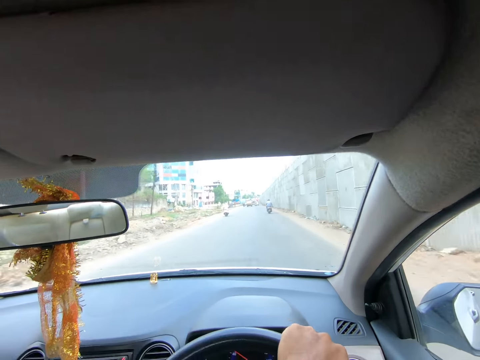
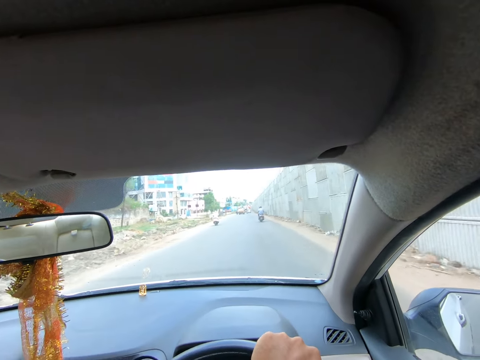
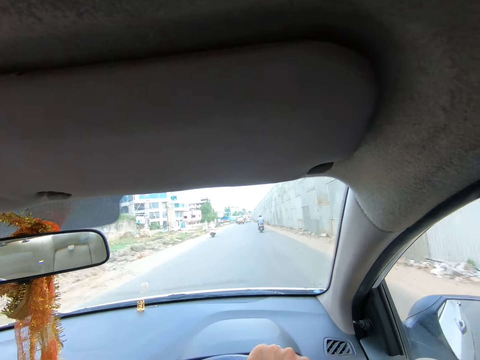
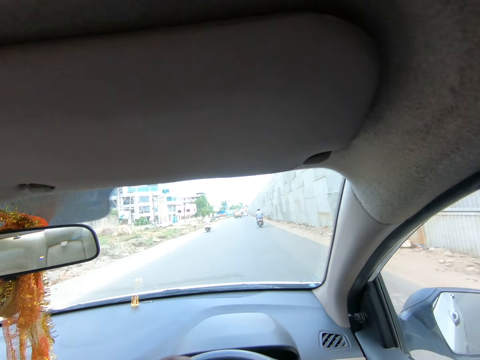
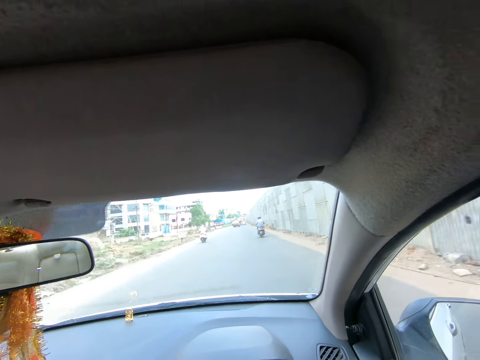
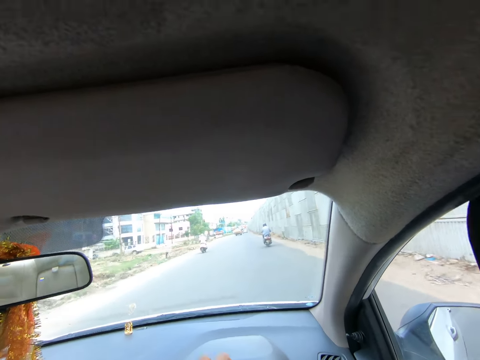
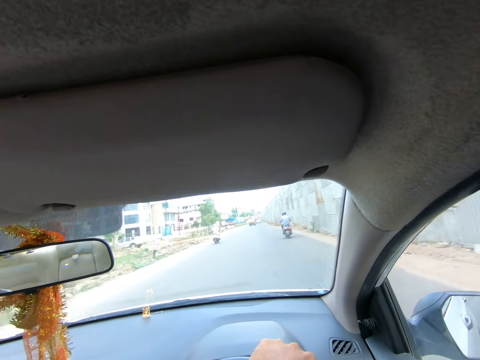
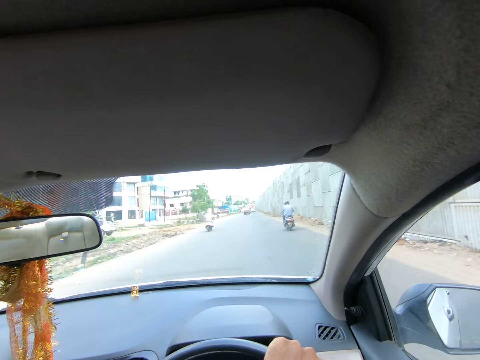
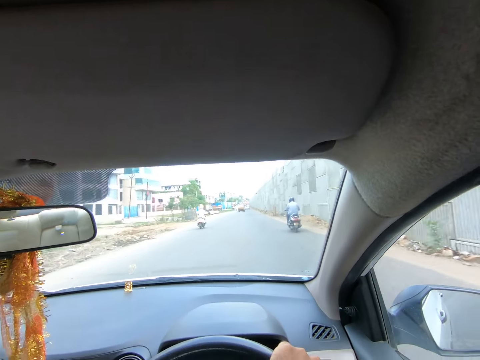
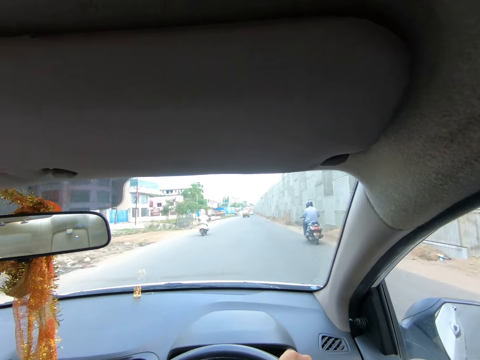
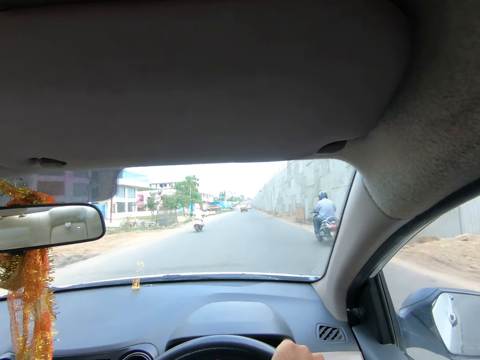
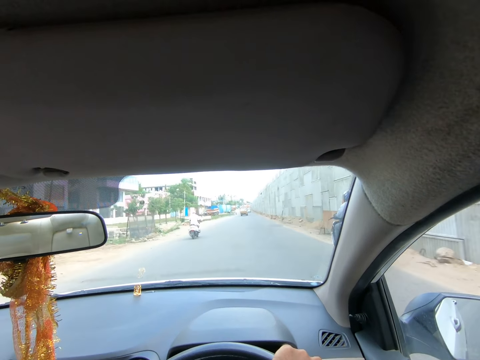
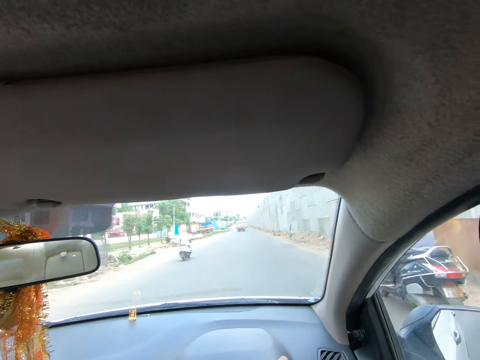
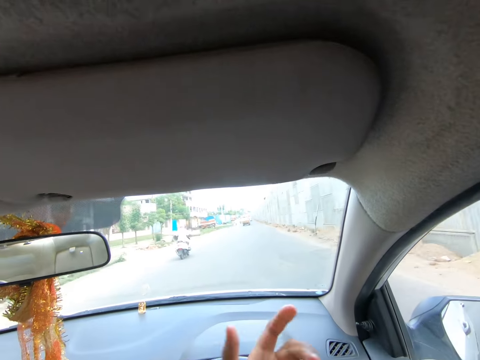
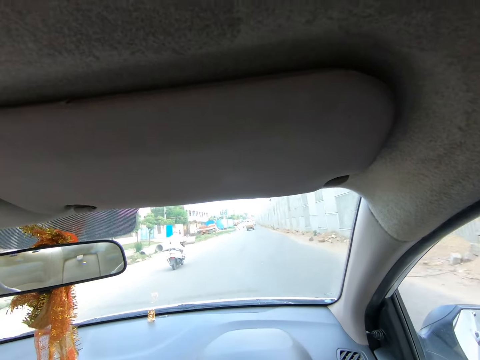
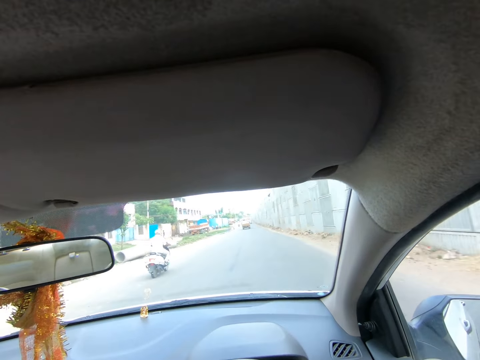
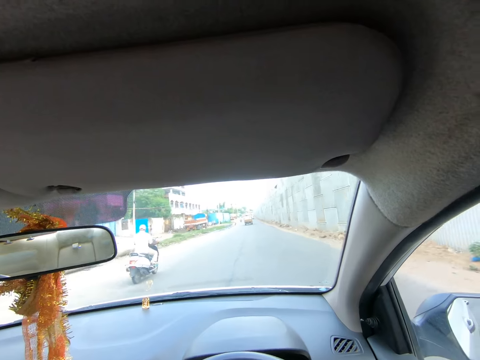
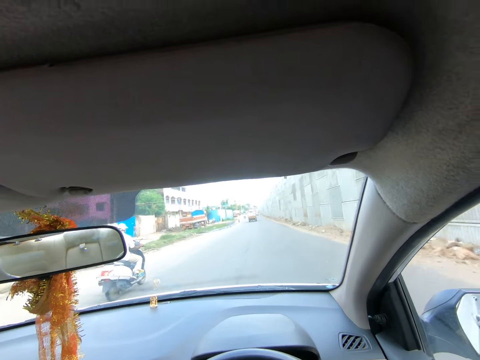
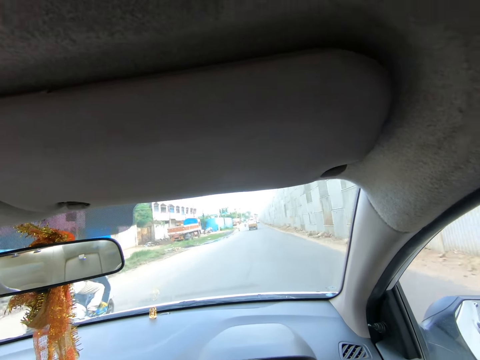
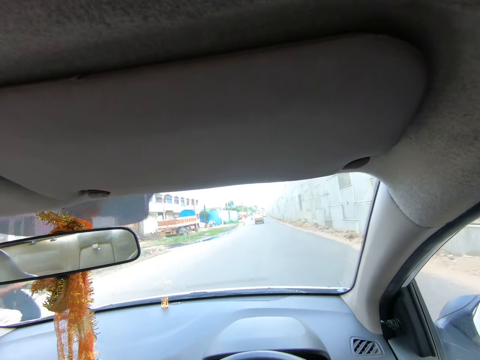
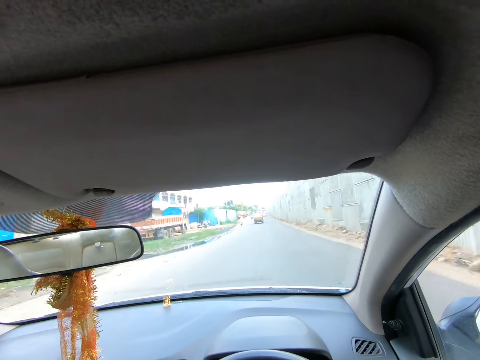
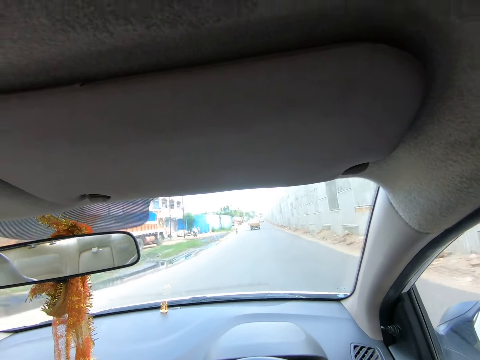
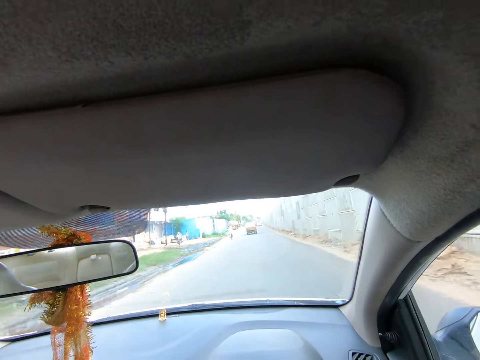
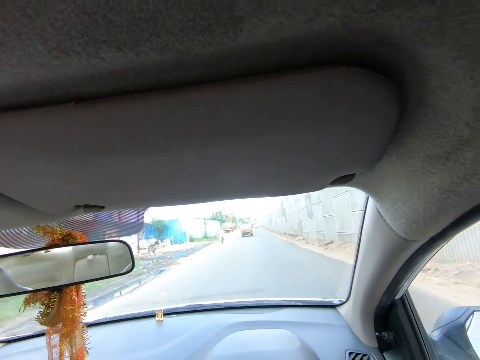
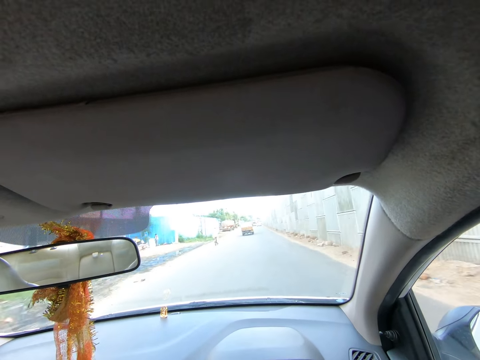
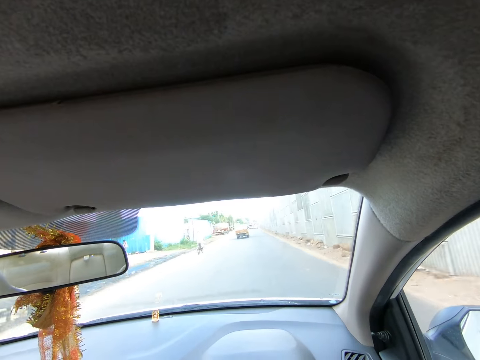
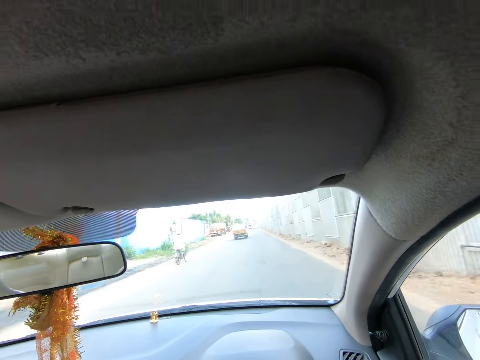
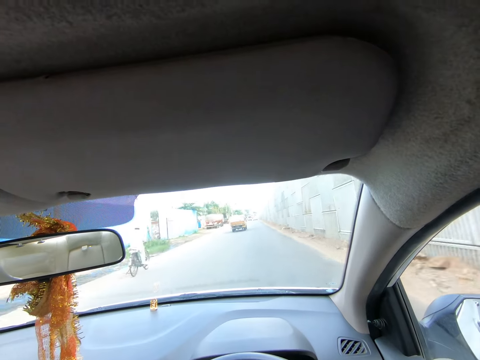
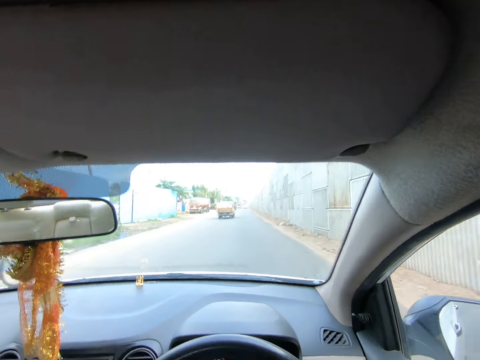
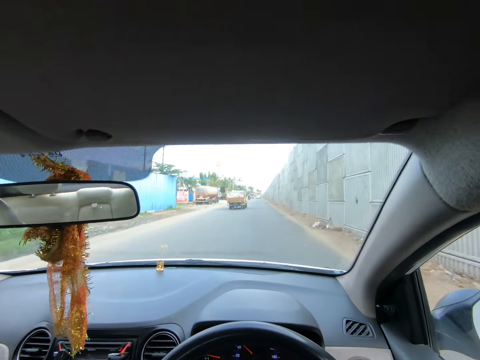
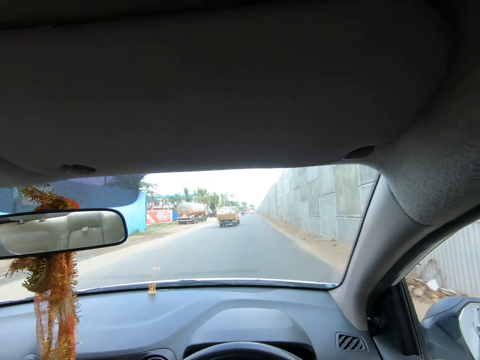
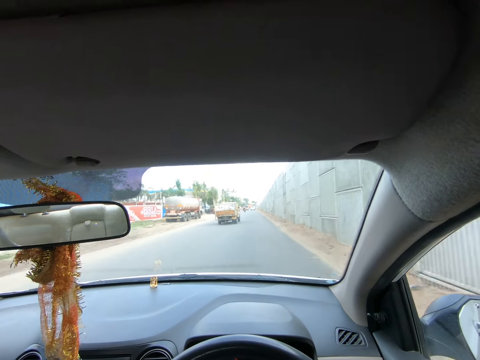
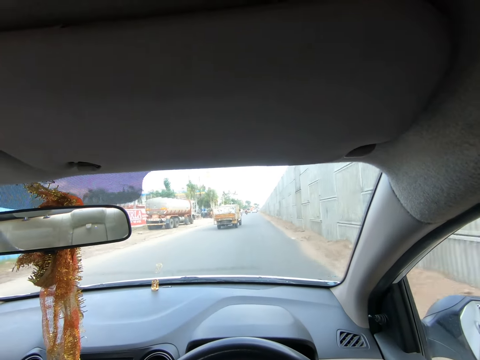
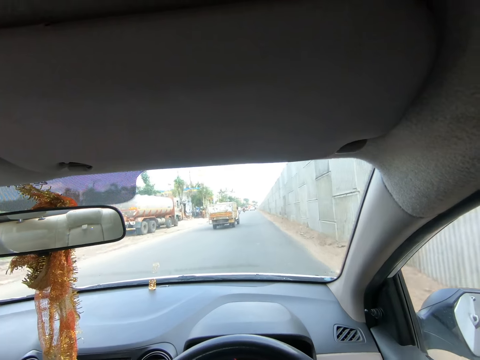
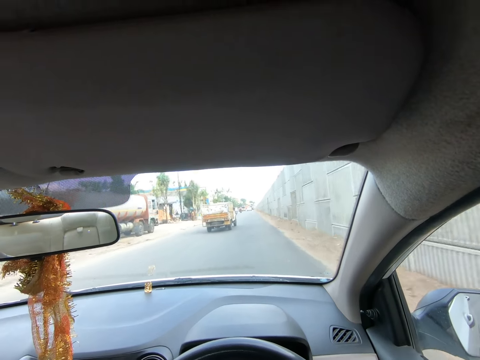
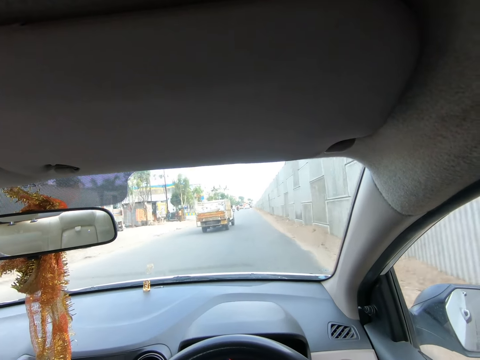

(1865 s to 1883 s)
The camera wearer drives past a man. They drive past another man. They drive past another man. They drive past another man.

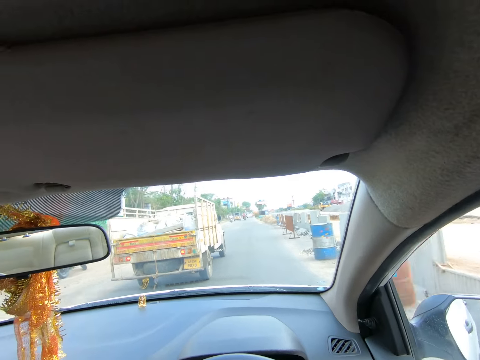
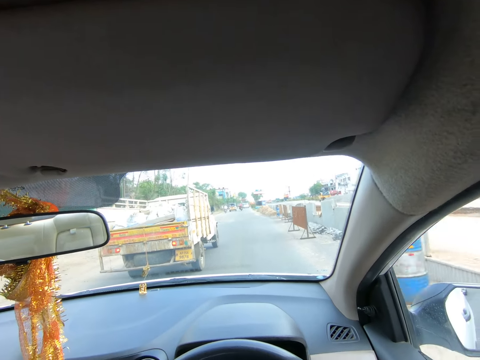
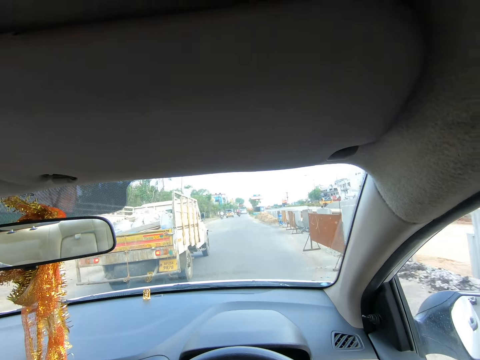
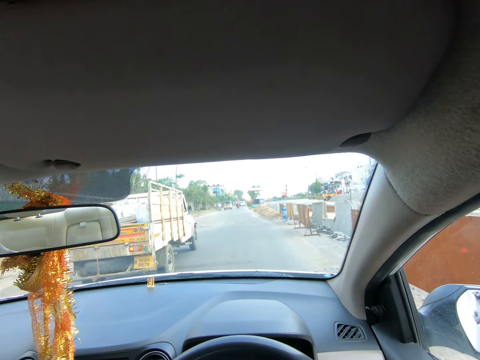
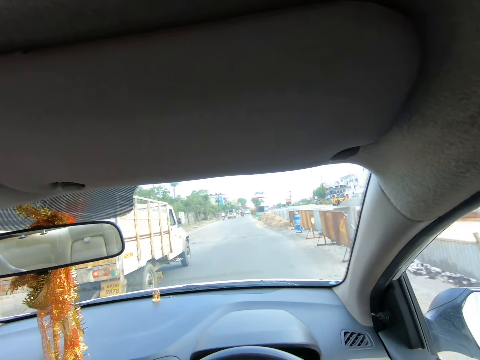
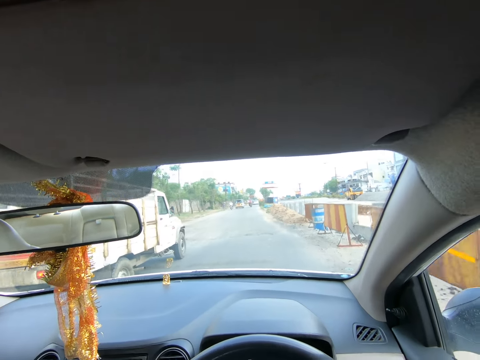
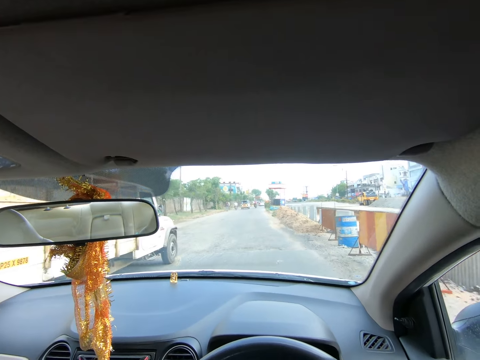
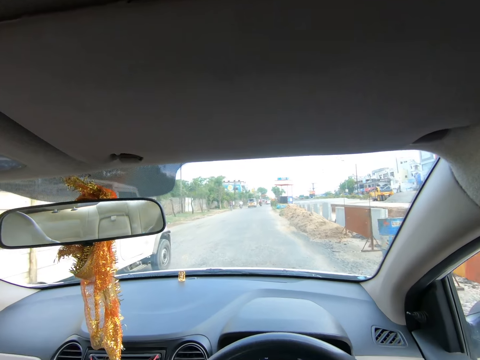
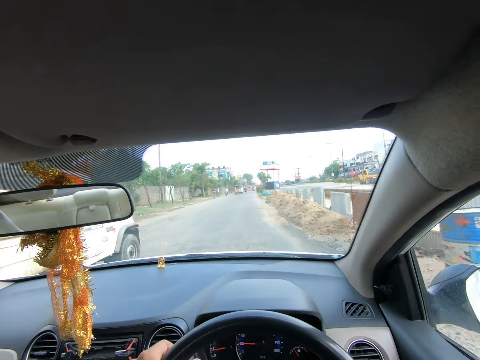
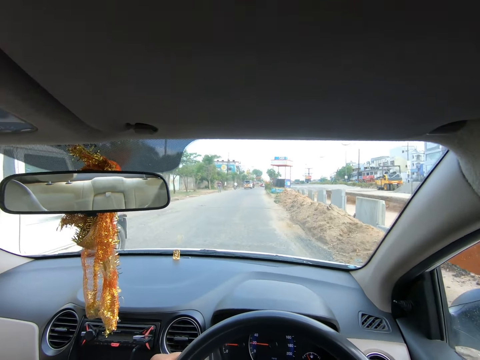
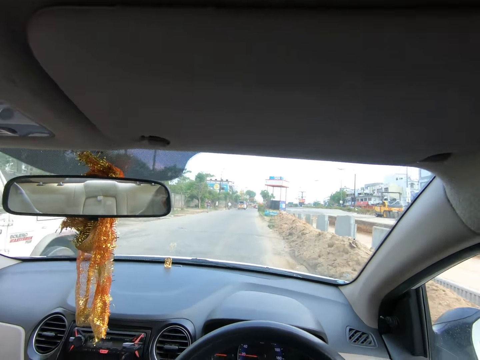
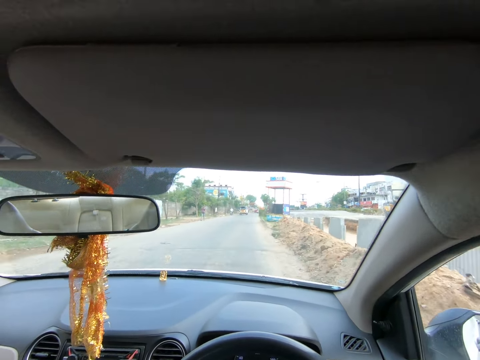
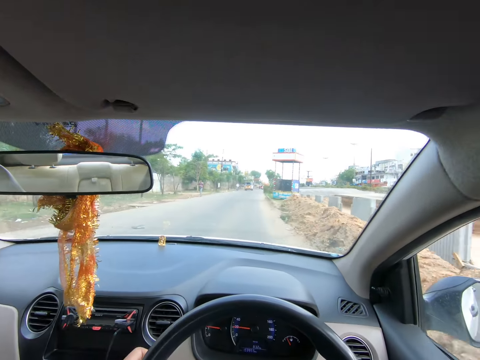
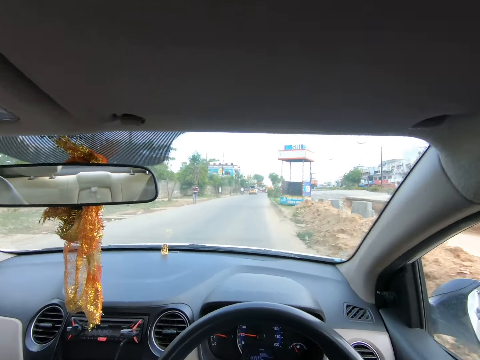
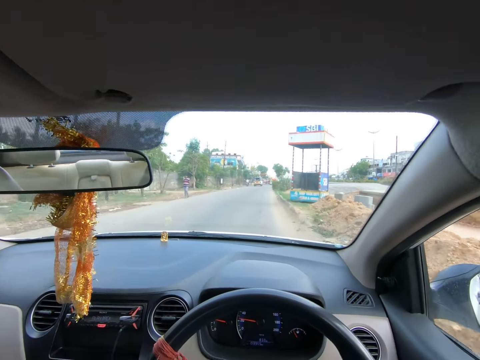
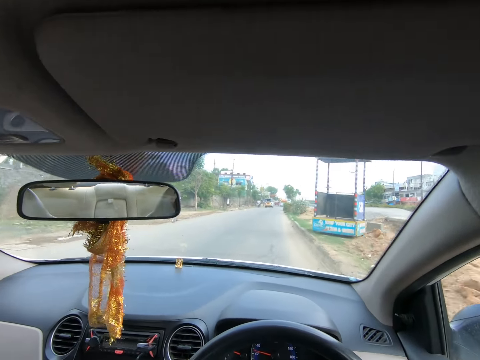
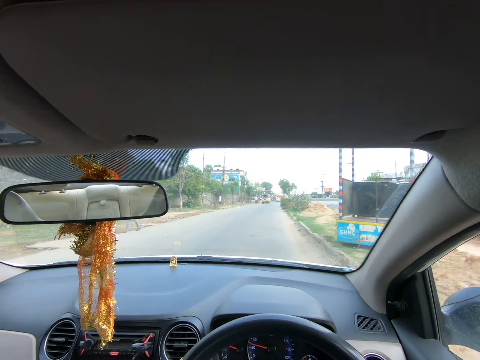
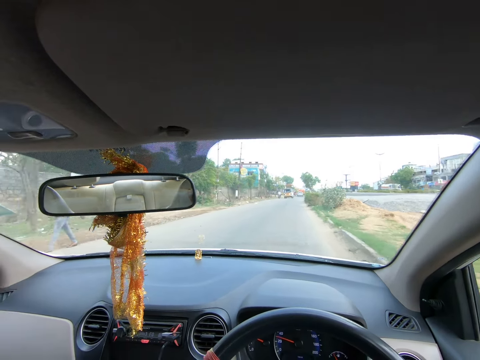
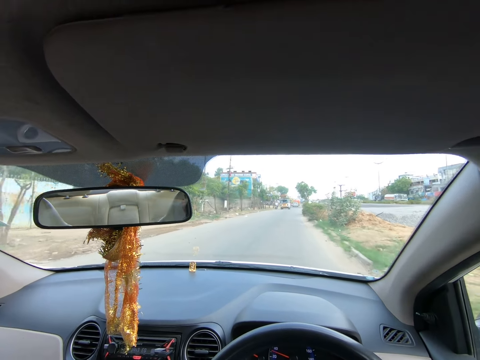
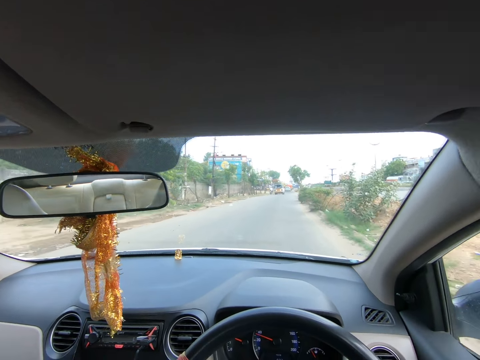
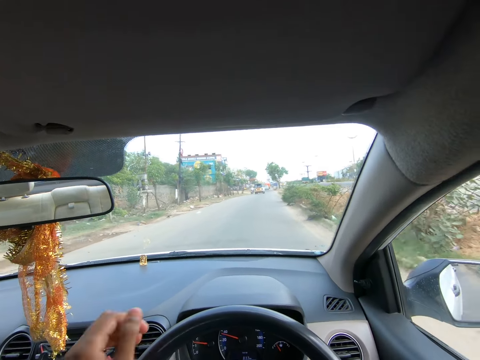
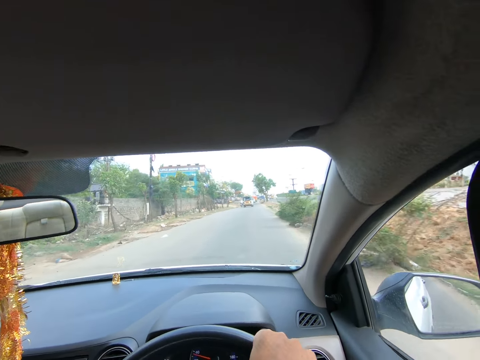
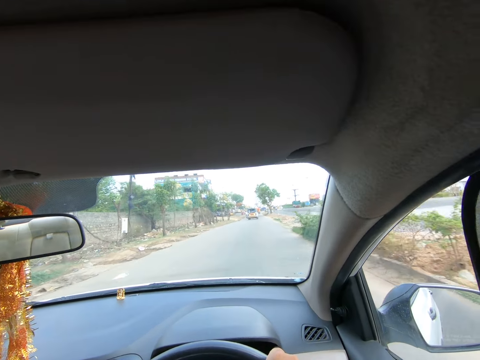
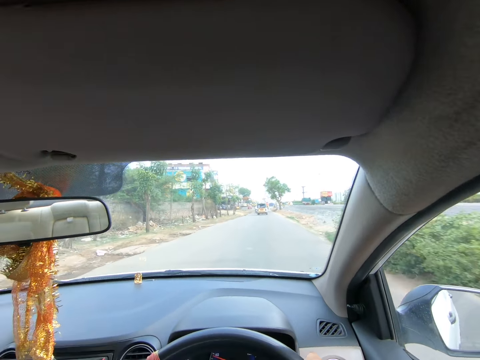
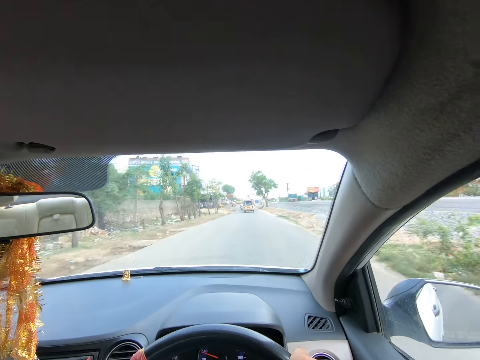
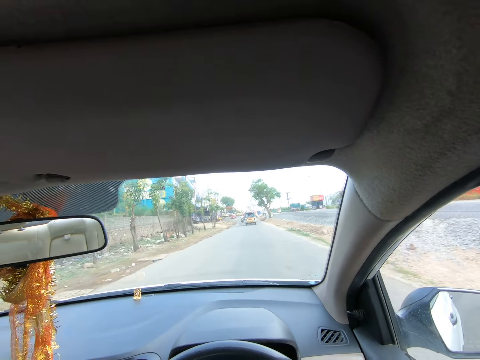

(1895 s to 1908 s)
A man rides a motorcycle past the camera wearer. The camera wearer places his left hand on the steering wheel.
